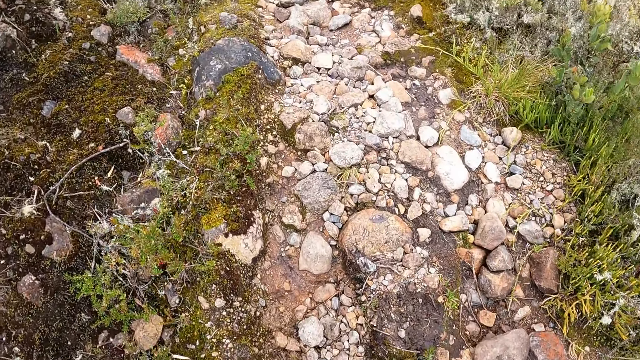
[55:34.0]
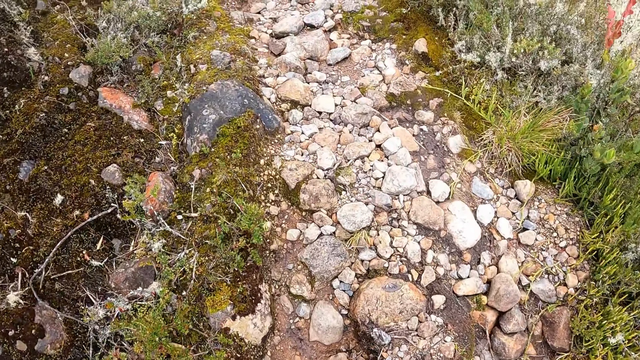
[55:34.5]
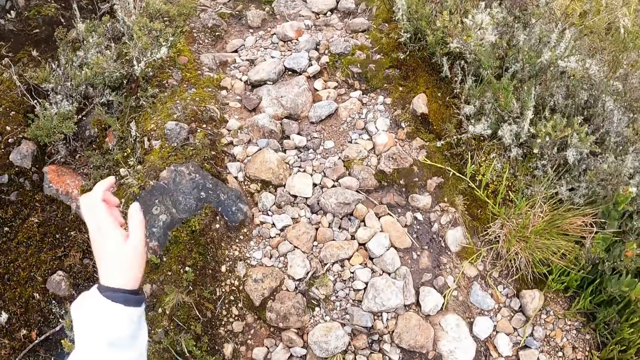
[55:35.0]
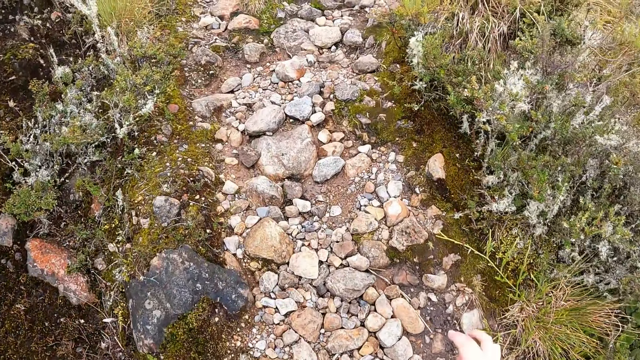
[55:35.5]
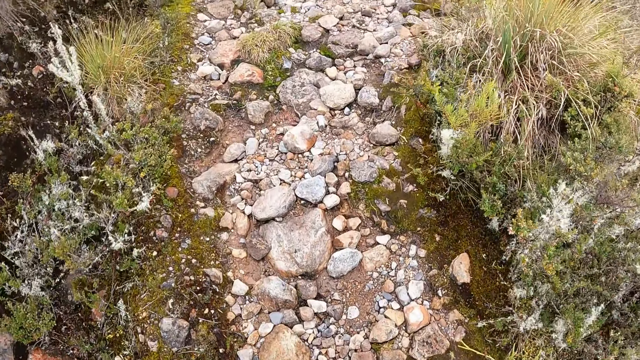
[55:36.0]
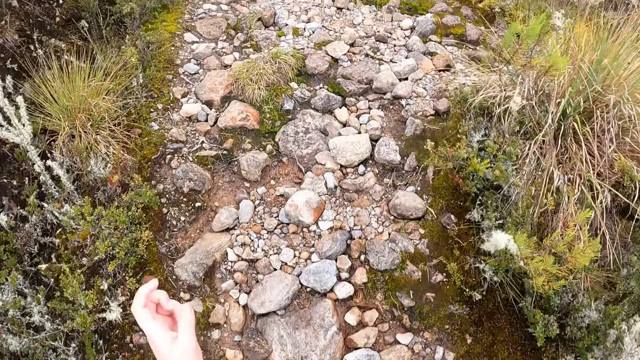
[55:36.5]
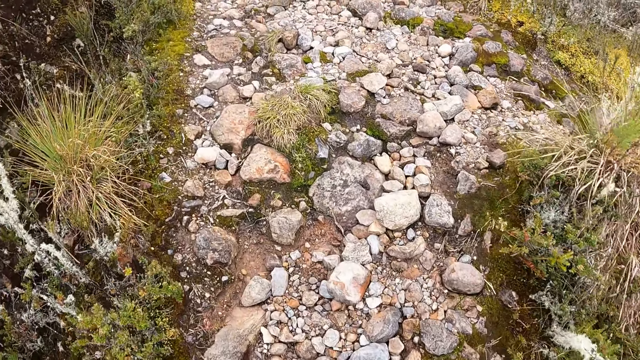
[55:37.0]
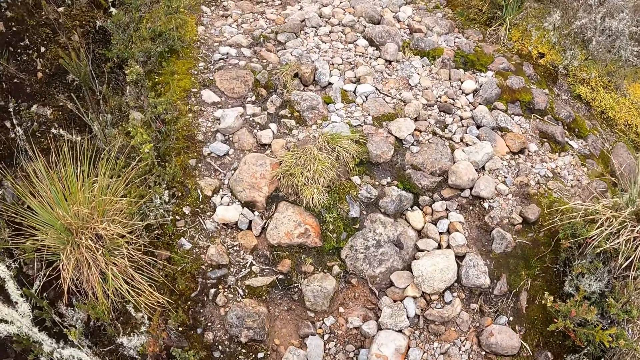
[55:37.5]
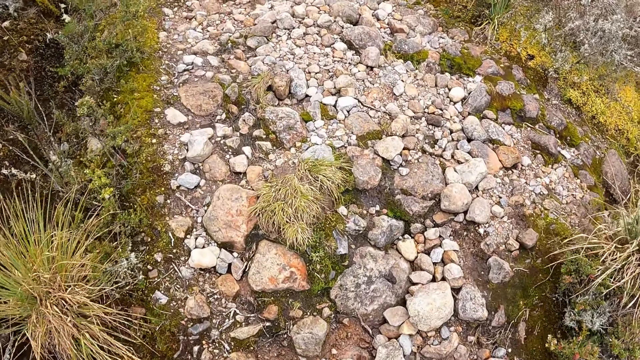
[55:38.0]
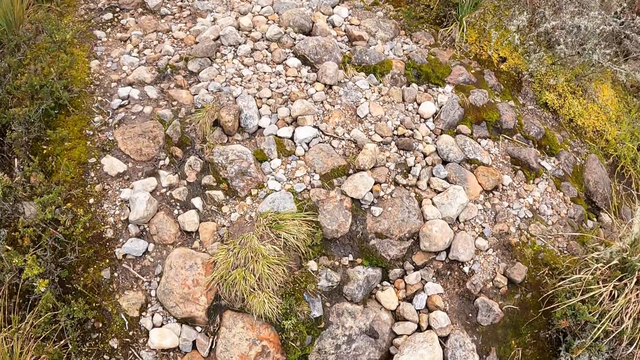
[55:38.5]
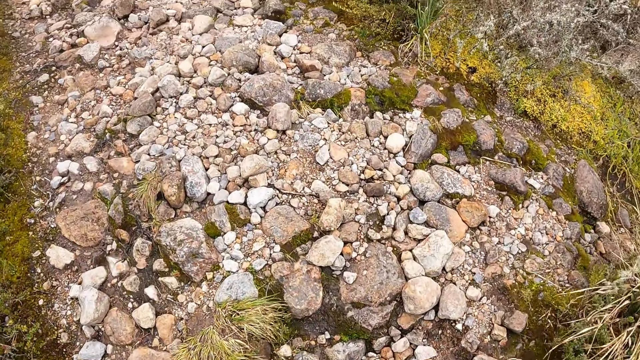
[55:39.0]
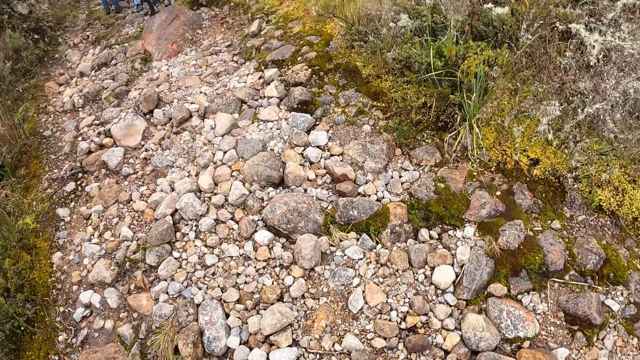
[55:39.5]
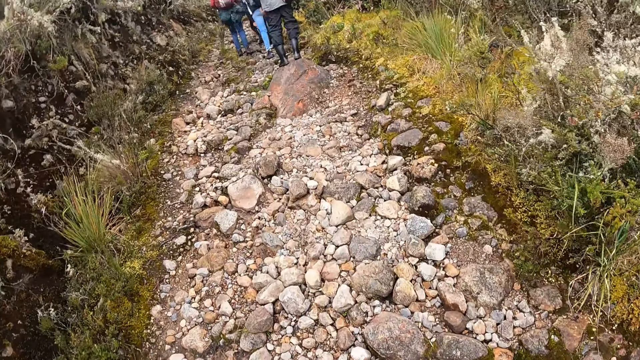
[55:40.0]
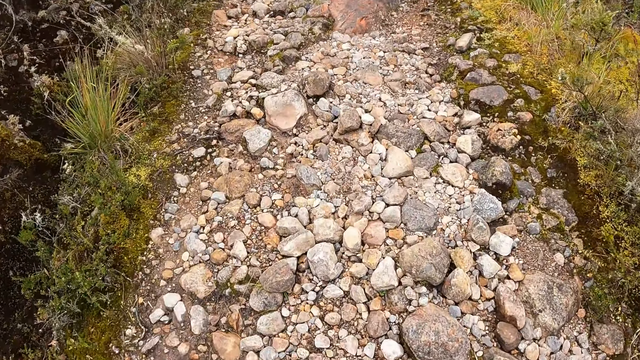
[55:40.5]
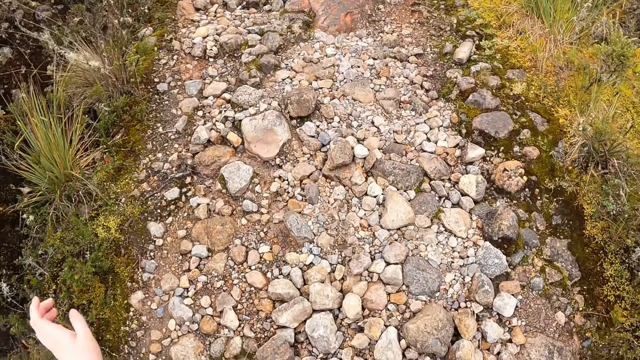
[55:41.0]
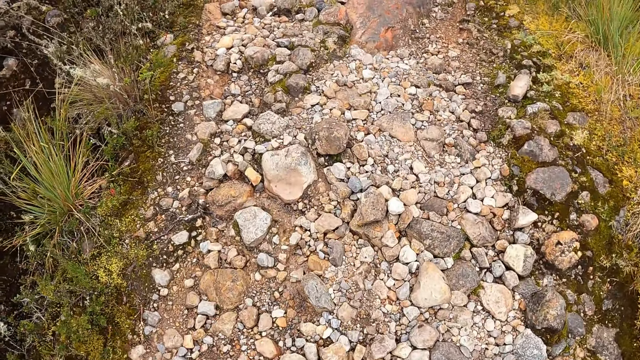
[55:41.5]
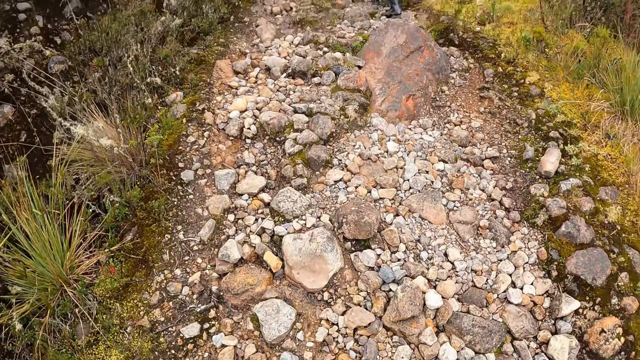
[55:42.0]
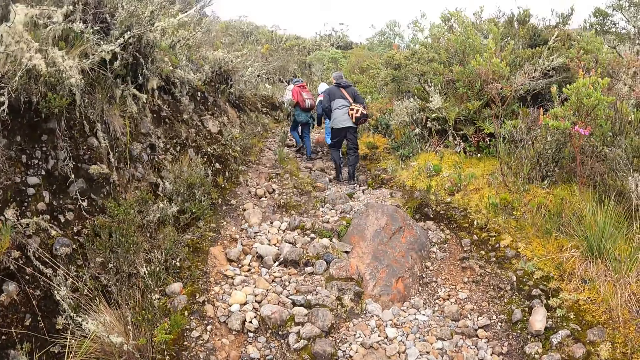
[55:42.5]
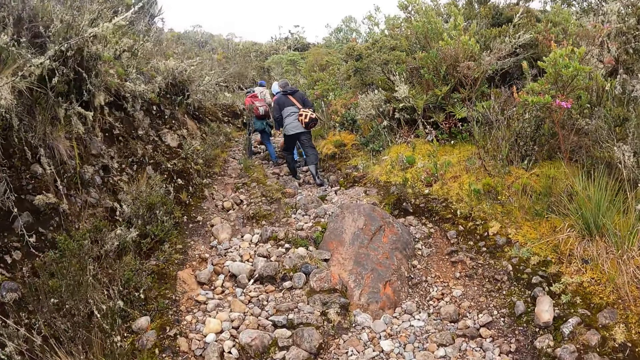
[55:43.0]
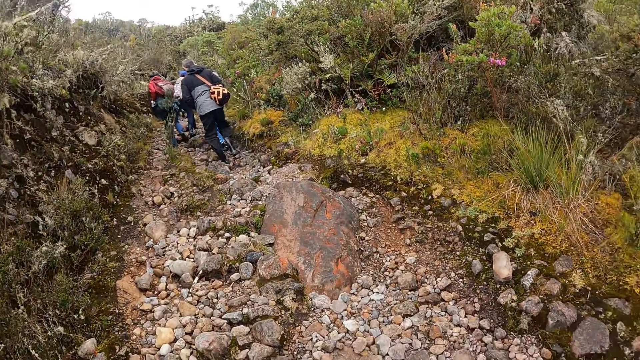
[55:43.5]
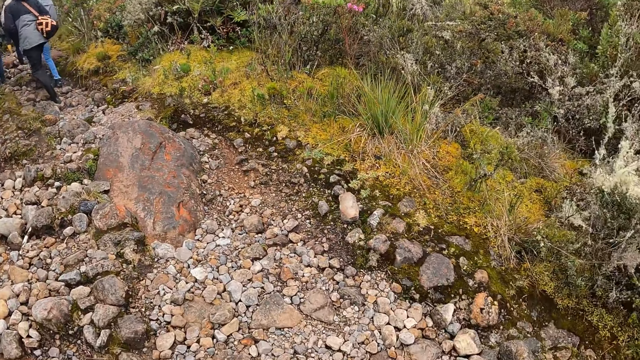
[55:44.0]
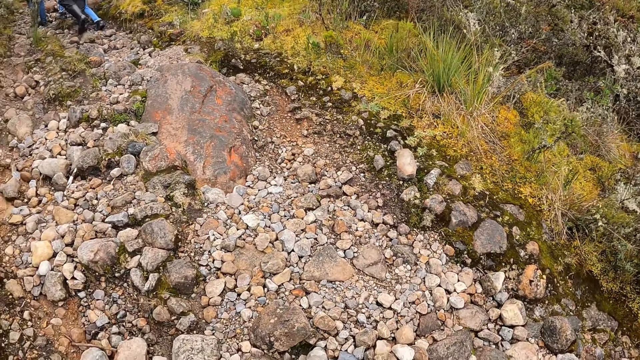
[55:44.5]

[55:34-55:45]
The camera wearer swings a left hand. They walk on the mountain. They swing a left hand. They walk on the mountain.

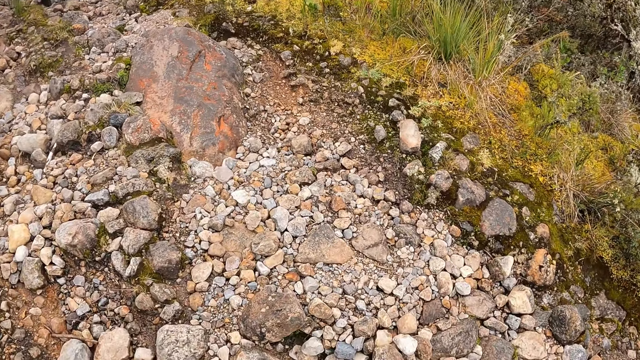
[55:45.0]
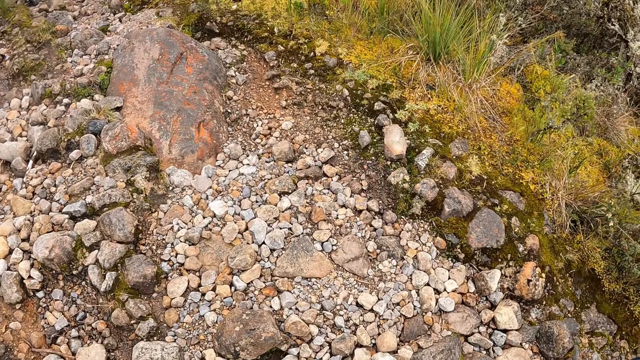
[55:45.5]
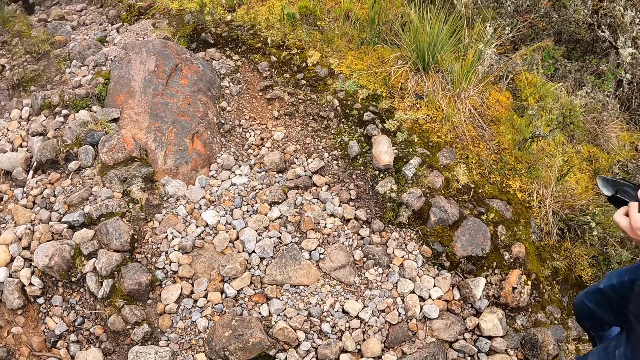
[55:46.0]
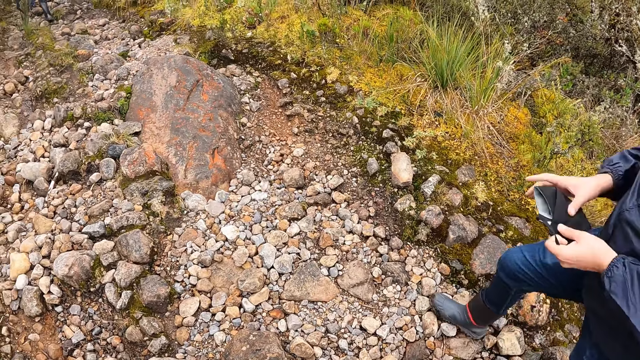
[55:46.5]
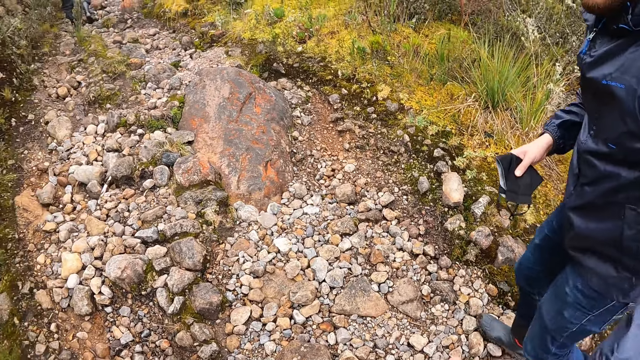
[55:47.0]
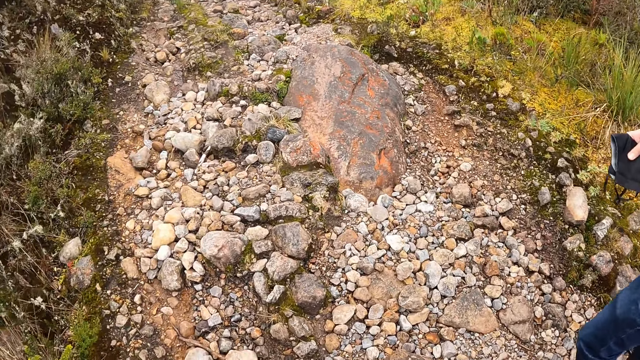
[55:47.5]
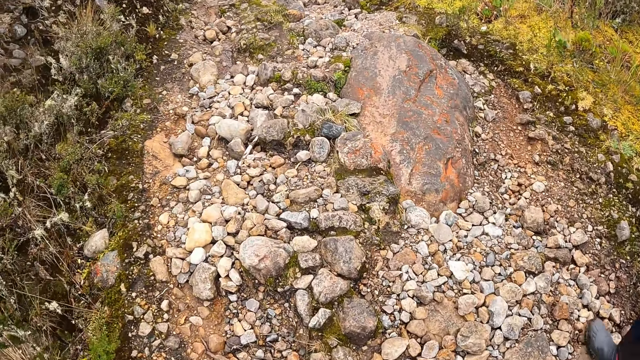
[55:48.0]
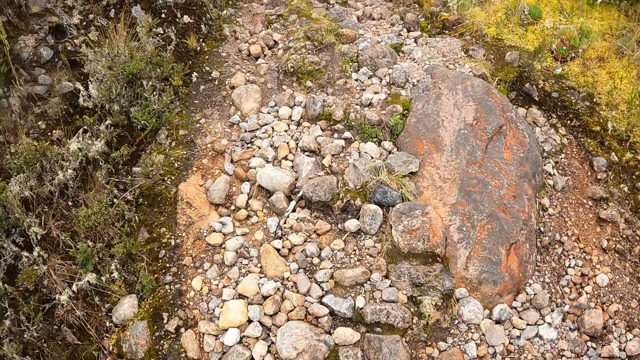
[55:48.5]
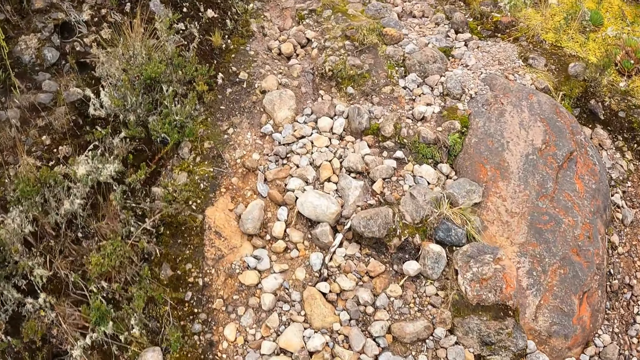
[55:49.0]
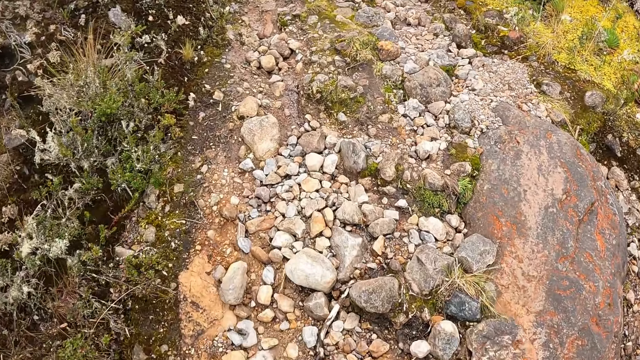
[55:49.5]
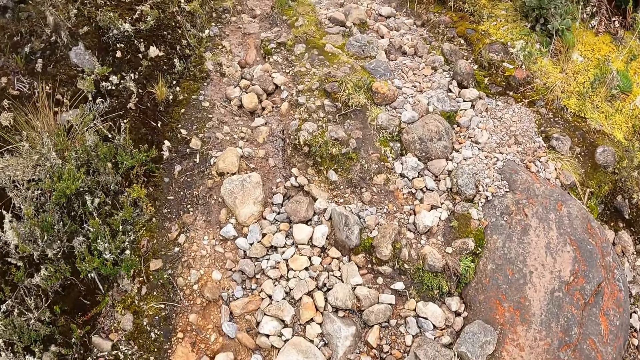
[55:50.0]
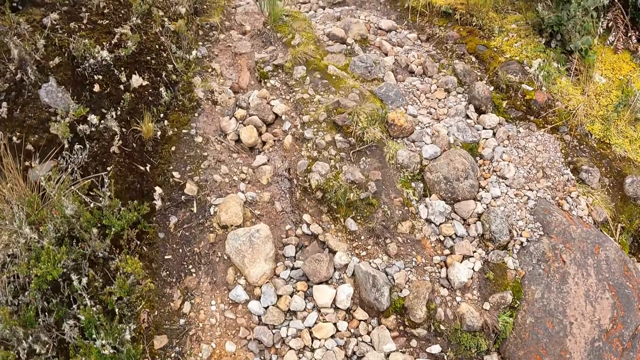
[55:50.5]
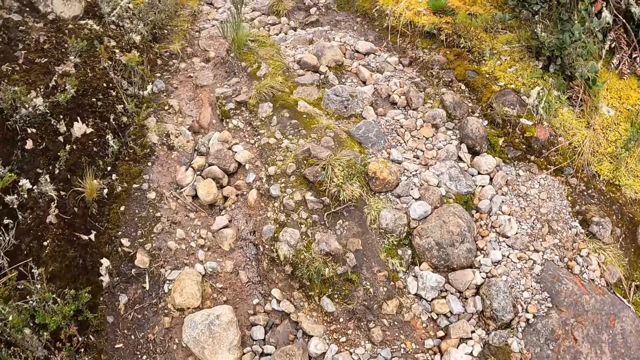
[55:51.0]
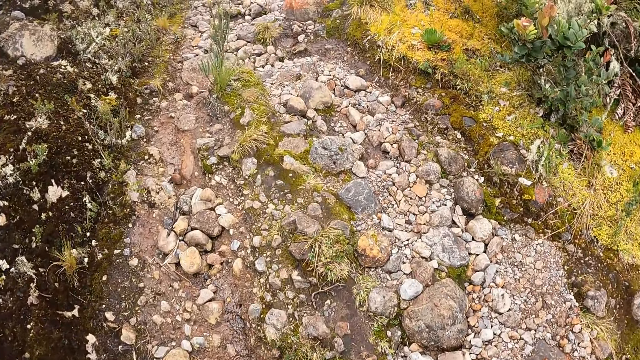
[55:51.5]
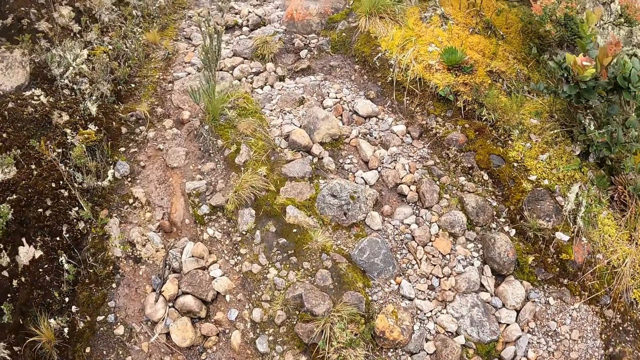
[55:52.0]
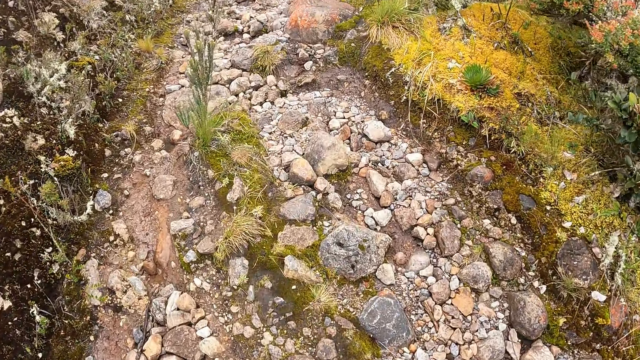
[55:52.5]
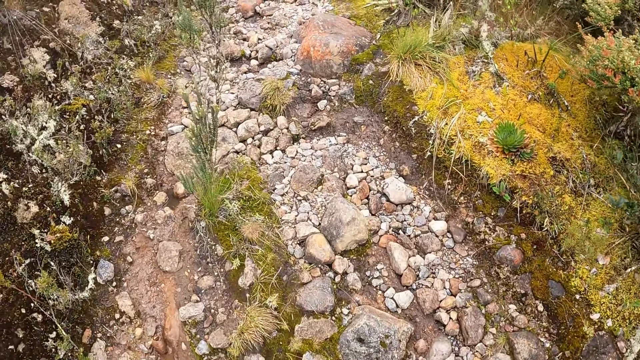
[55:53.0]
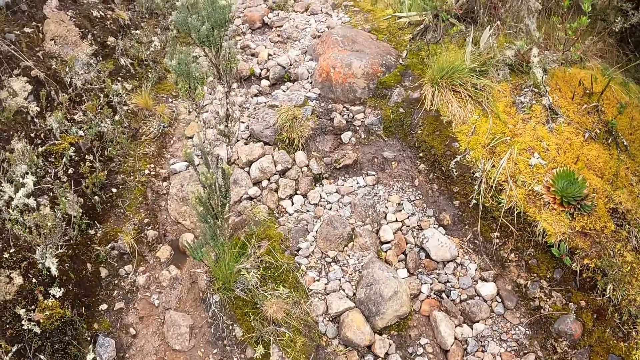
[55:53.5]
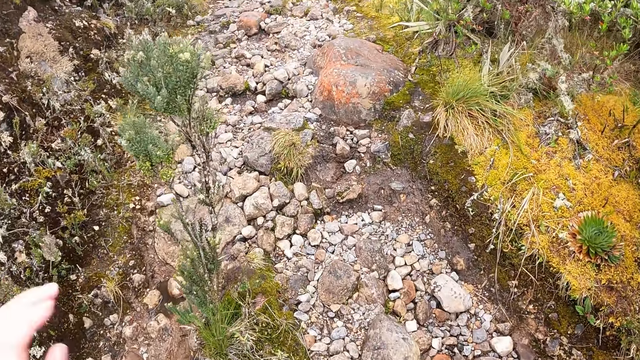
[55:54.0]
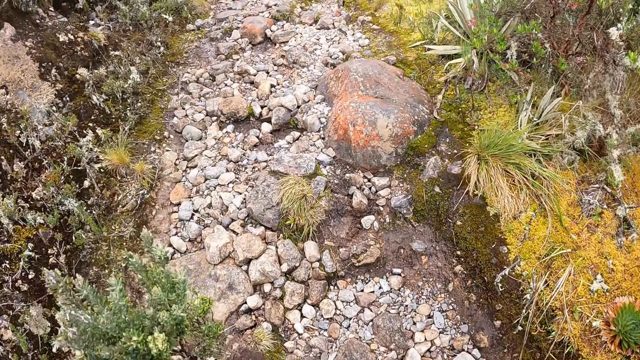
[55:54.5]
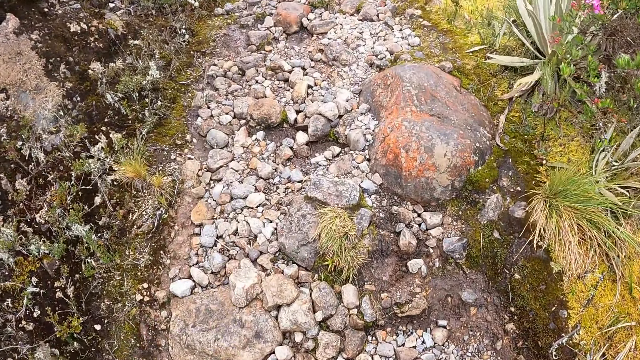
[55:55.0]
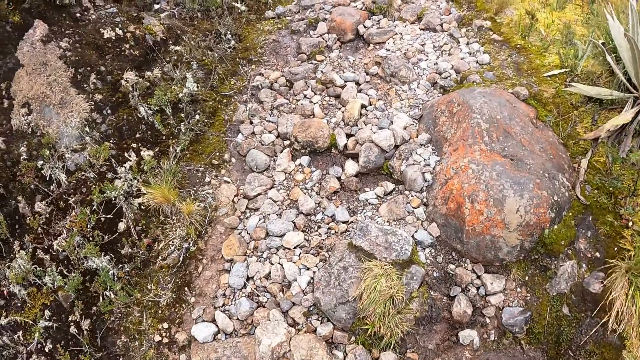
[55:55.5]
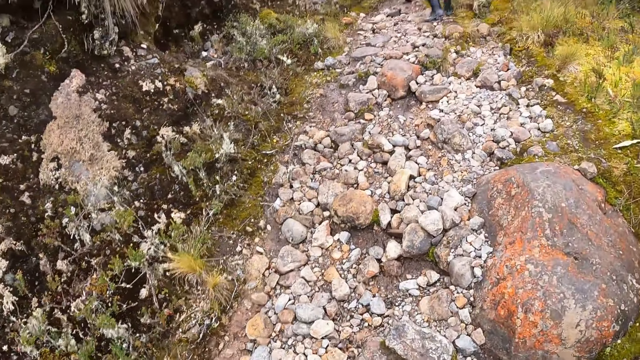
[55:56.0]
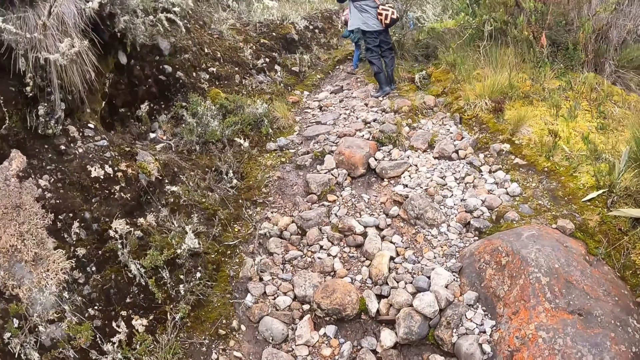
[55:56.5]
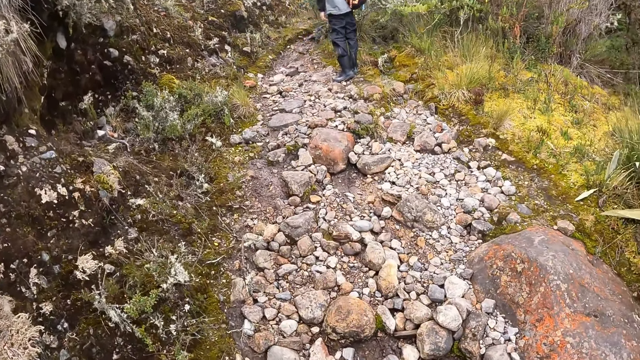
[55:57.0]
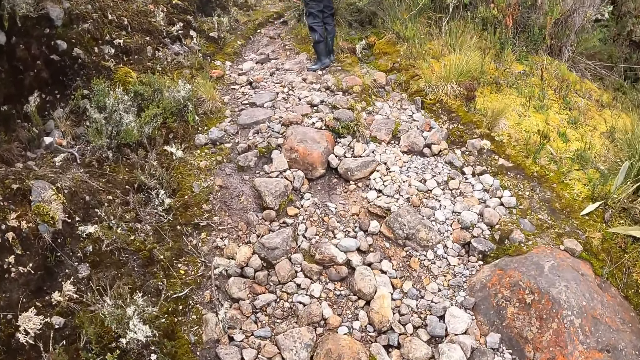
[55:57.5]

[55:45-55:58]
A man interacts with the camera wearer.
